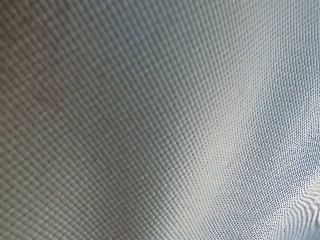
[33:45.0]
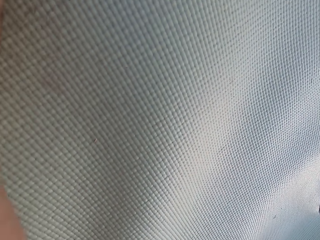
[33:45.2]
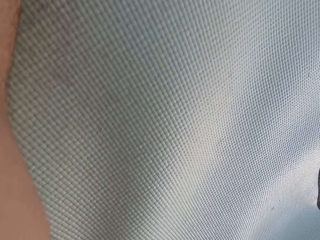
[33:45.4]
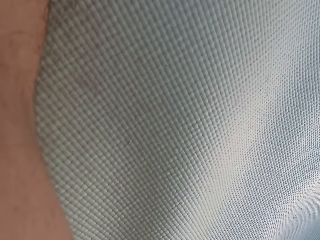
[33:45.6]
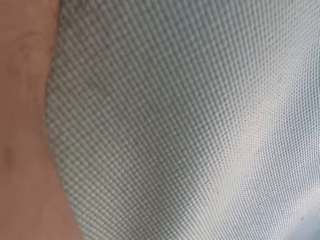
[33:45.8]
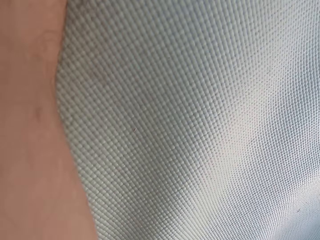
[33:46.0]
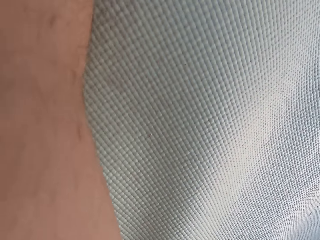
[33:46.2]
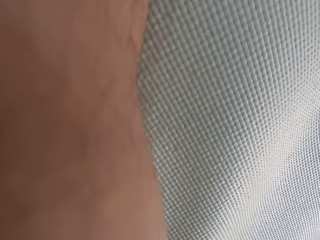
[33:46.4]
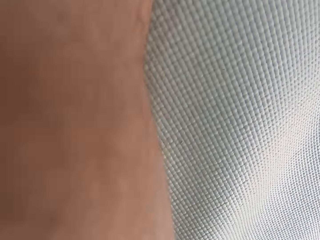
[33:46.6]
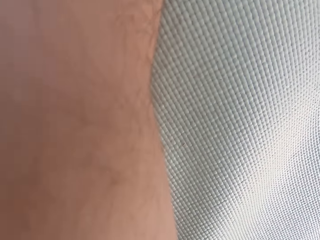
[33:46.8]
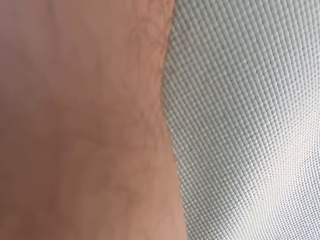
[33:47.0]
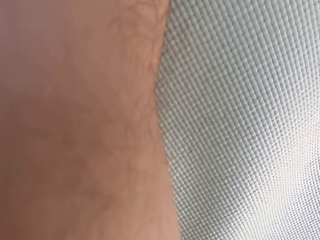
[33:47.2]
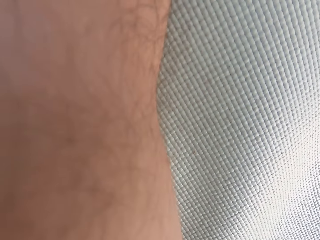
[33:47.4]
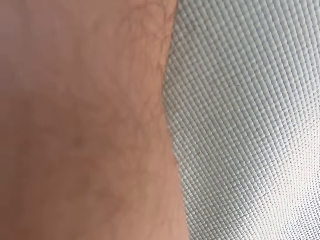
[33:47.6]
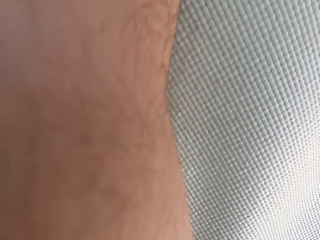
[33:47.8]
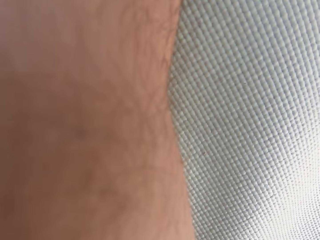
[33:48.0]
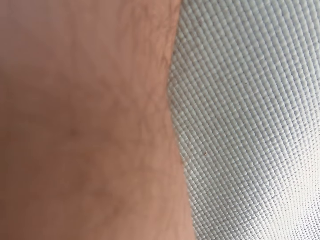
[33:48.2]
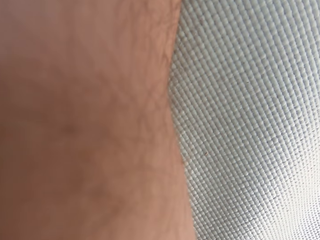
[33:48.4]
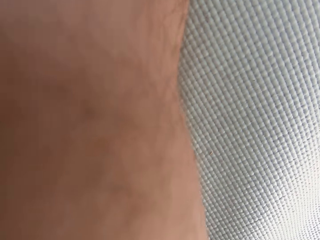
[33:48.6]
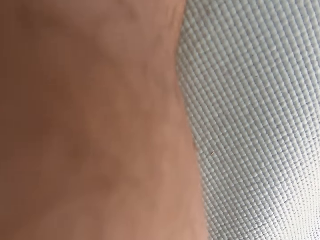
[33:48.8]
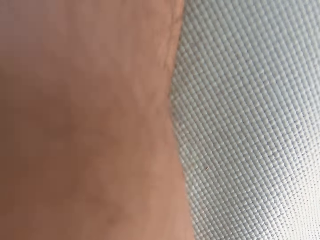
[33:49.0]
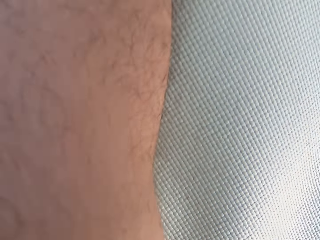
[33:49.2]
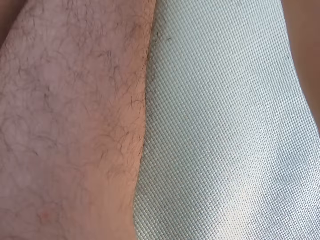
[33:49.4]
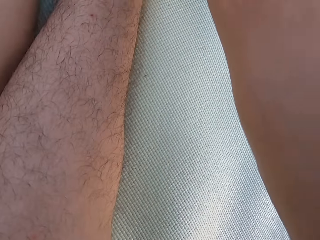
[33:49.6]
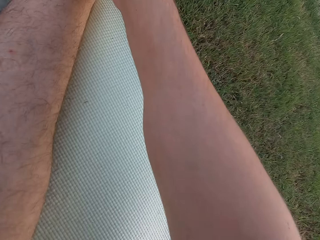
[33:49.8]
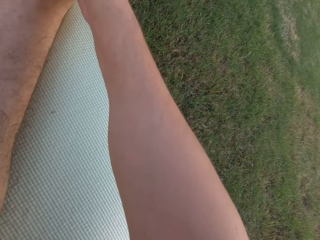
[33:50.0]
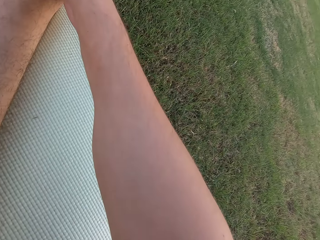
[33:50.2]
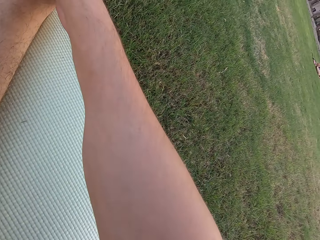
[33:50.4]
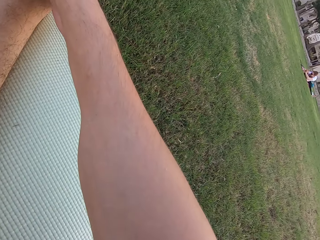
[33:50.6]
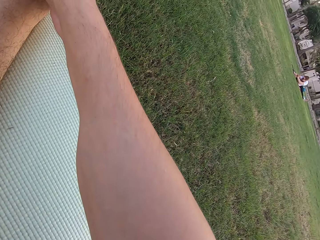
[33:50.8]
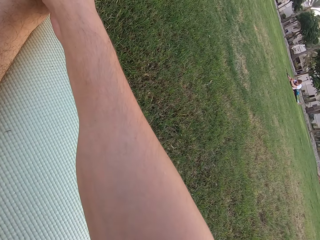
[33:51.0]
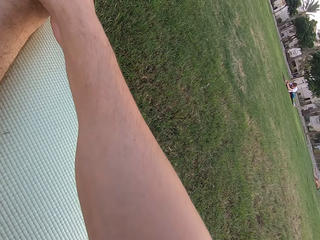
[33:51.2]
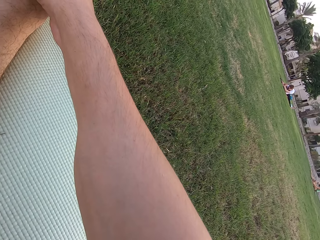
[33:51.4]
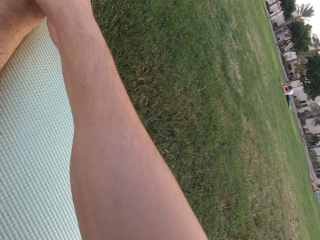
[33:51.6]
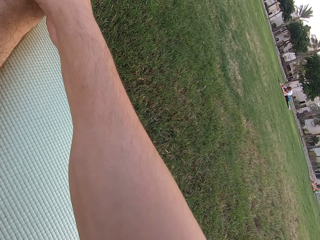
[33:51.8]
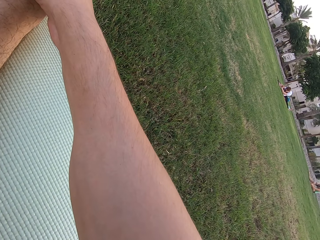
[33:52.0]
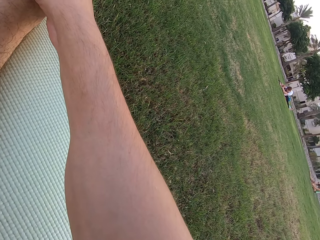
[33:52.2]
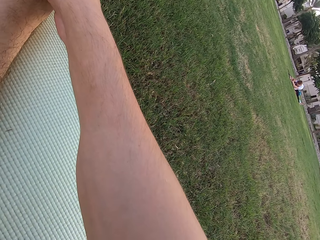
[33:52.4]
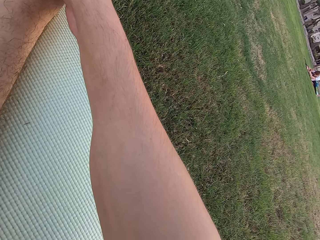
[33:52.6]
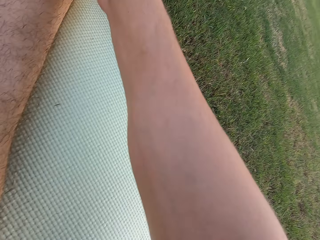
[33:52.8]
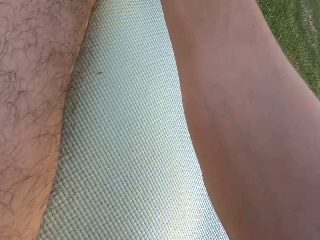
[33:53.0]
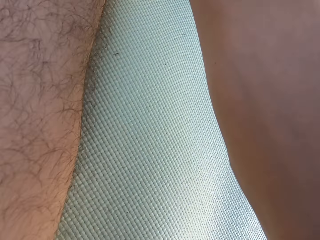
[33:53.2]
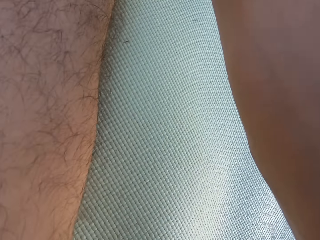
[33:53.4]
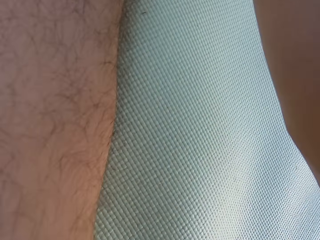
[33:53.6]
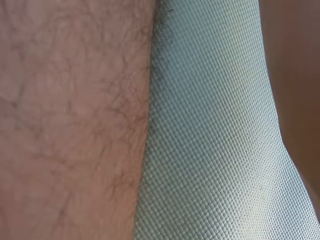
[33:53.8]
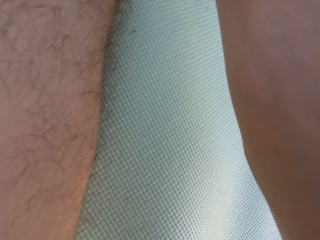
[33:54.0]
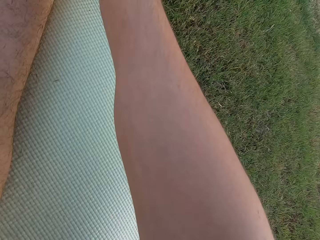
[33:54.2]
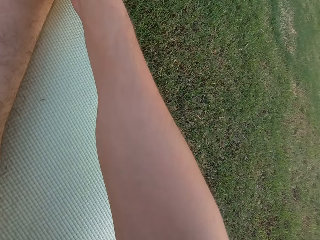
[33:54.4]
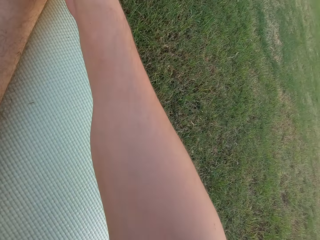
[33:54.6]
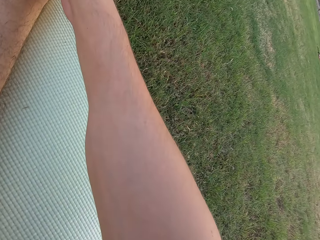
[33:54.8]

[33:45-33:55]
The camera wearer looks around the field.

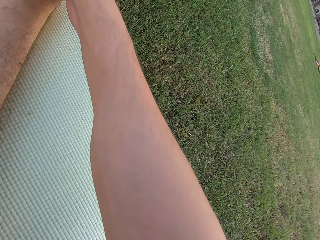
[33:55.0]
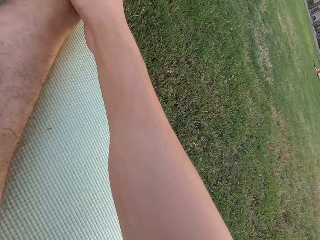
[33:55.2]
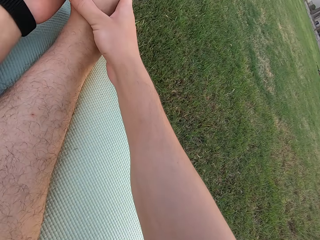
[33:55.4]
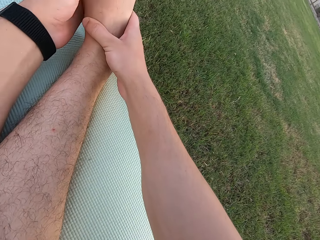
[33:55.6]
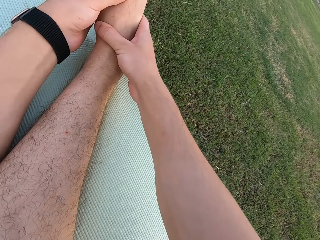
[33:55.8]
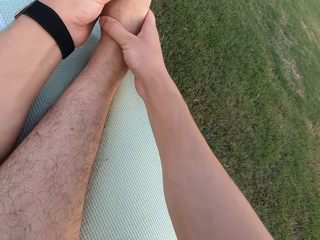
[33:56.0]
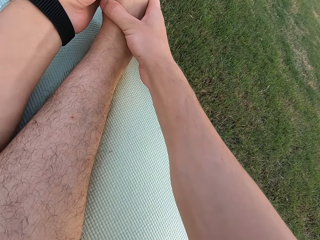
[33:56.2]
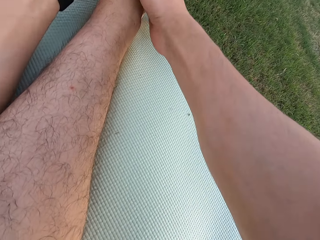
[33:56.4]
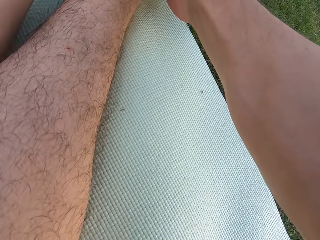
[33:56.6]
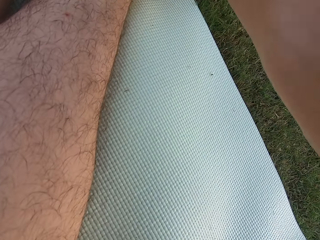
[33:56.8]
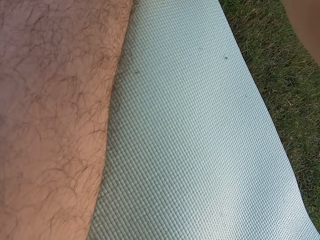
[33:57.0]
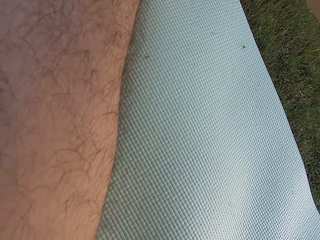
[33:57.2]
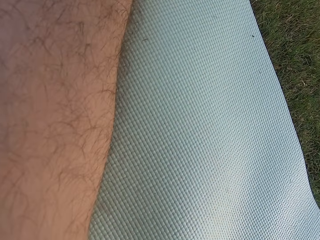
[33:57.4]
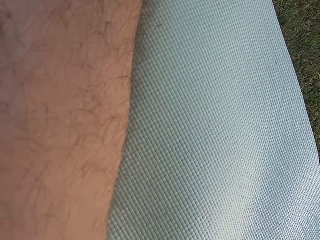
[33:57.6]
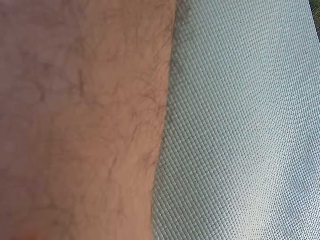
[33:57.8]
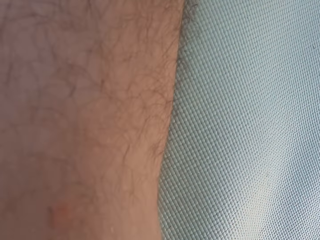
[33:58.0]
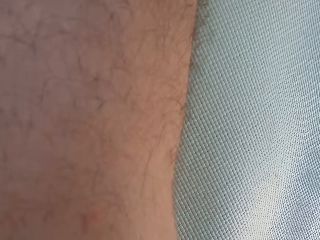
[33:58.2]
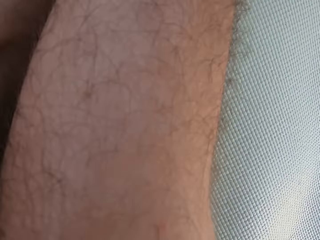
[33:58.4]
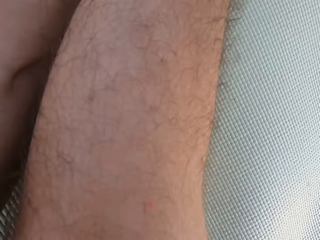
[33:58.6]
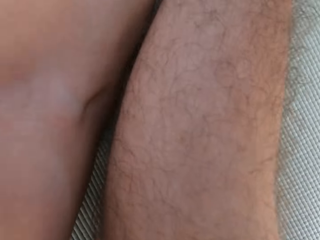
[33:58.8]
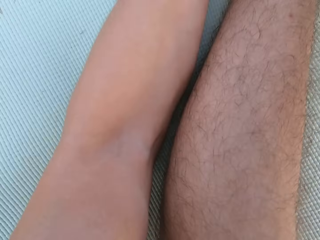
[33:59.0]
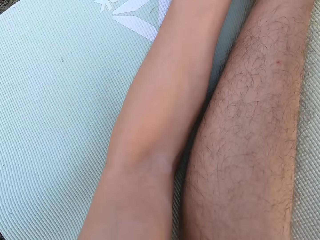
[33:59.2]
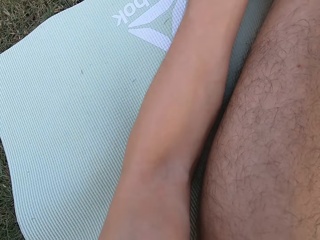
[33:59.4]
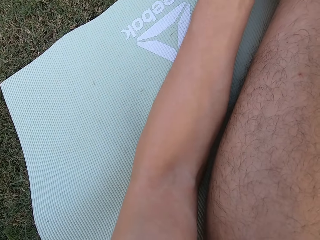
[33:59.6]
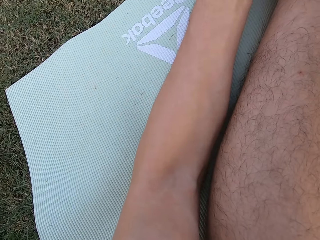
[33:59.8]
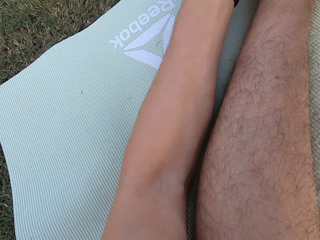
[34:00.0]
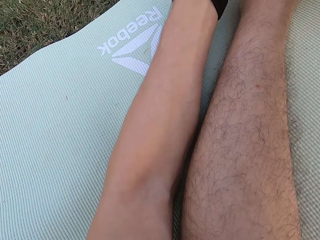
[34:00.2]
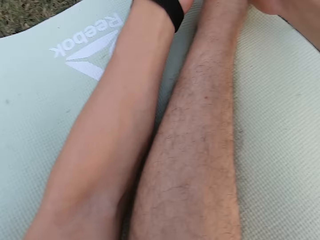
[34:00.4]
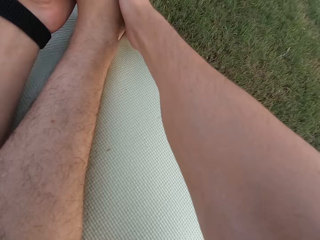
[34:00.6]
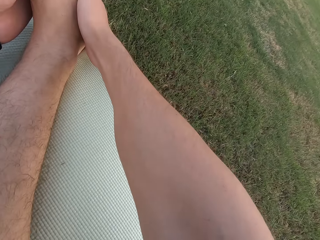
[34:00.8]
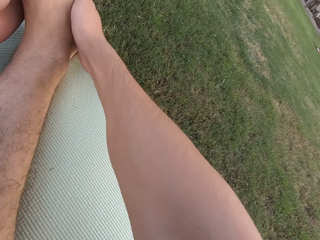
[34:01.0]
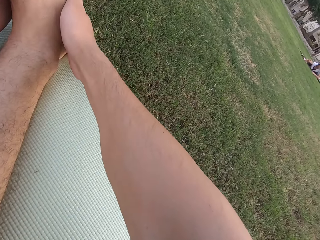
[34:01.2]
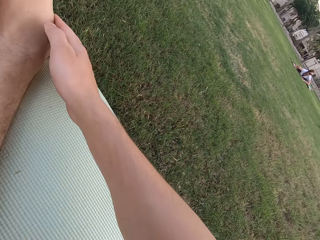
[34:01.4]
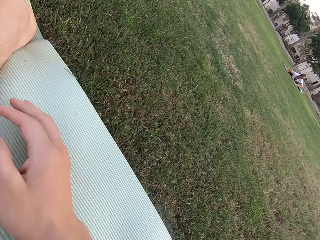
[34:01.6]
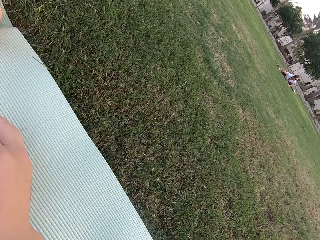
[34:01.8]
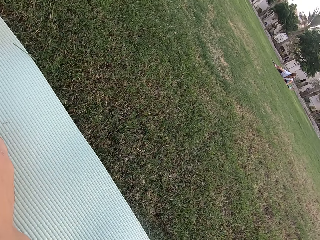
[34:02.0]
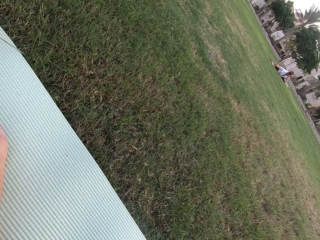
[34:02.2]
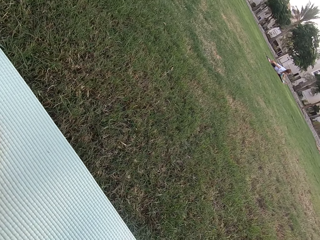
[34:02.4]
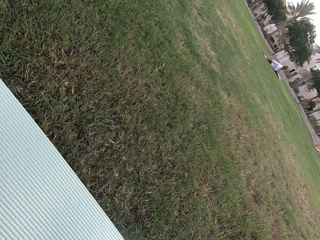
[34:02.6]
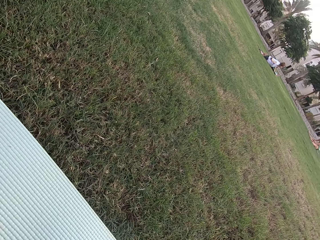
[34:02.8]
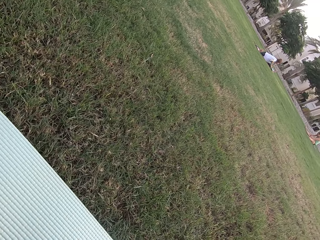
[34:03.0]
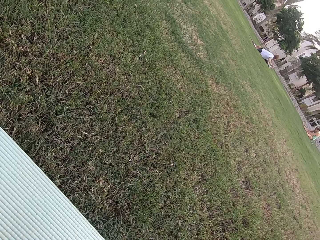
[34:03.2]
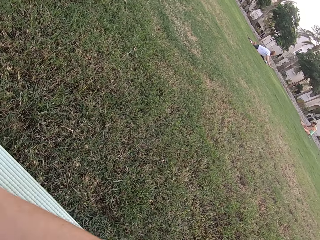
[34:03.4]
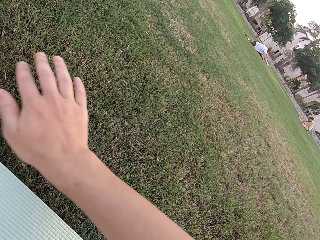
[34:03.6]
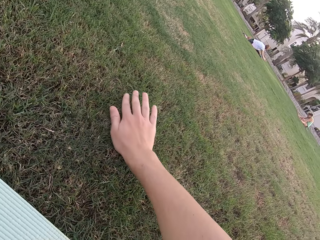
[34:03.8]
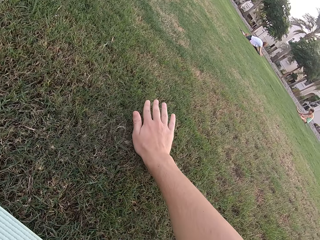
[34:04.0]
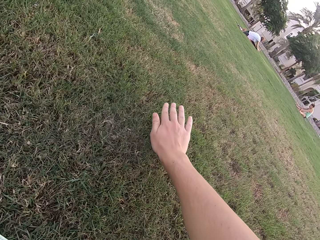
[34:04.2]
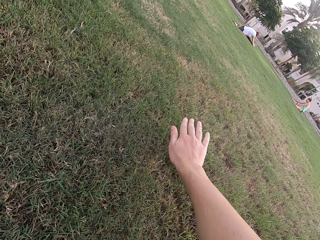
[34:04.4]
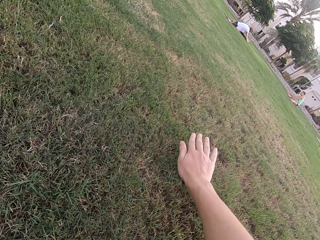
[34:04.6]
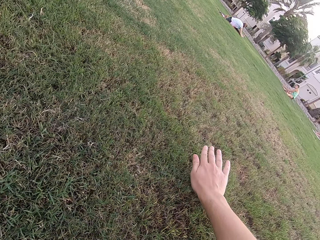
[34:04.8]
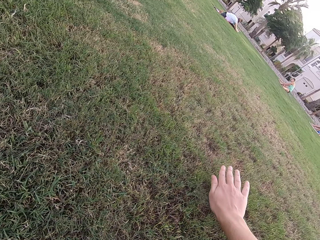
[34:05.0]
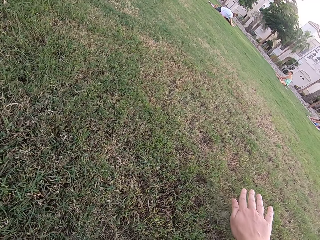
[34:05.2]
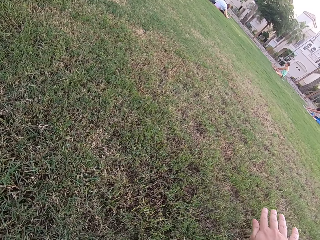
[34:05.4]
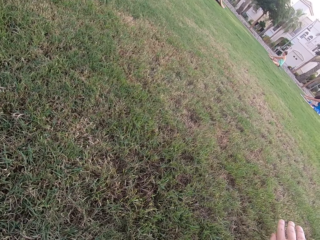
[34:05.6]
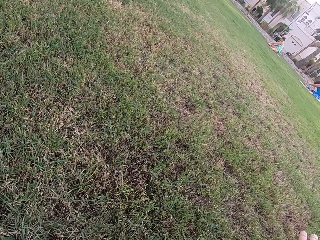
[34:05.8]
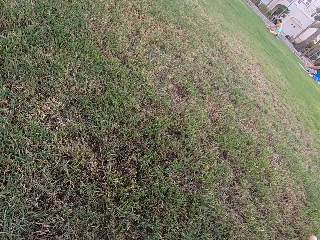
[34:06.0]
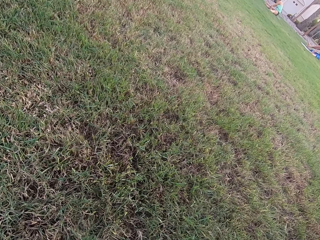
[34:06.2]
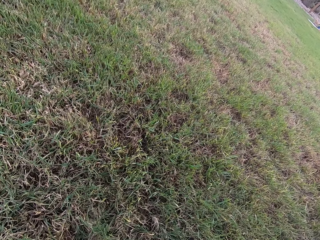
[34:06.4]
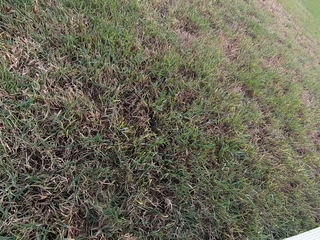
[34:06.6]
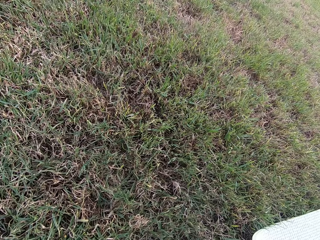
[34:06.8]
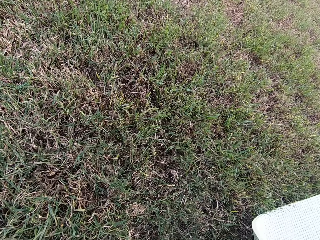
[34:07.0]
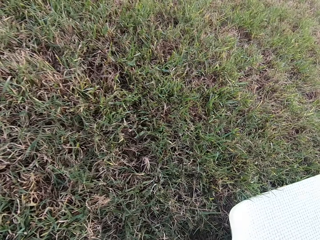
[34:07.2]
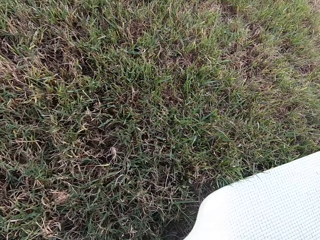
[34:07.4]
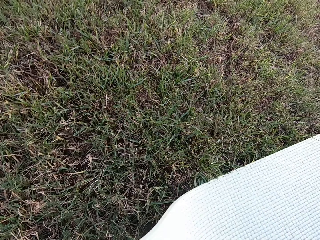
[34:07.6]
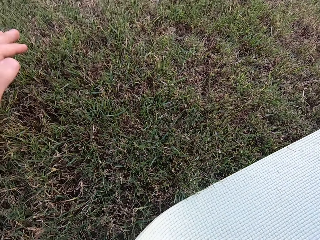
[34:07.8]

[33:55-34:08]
The camera wearer stares at the exercise mat. They look around the field. They touch the left foot. They stretch the right arm.
